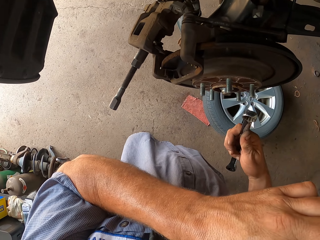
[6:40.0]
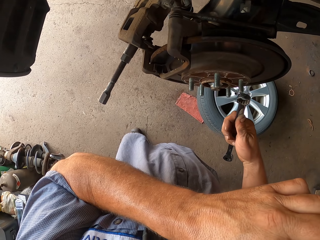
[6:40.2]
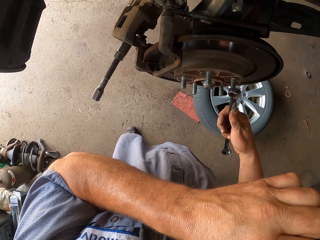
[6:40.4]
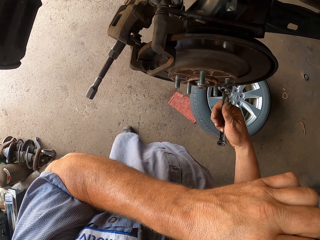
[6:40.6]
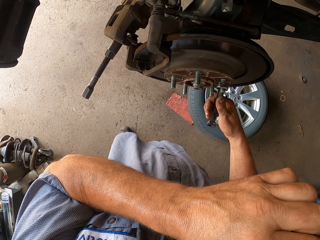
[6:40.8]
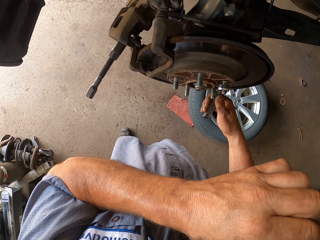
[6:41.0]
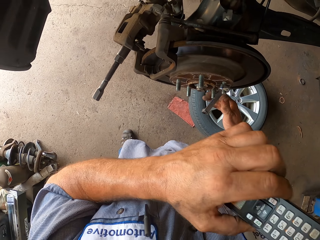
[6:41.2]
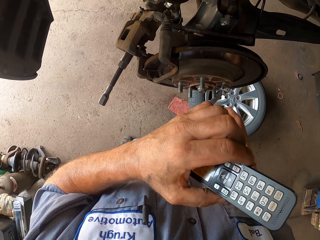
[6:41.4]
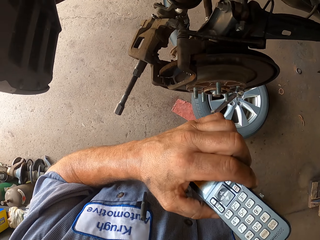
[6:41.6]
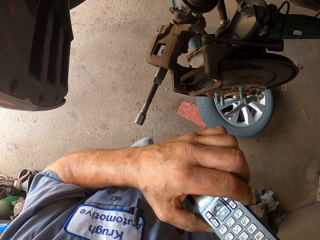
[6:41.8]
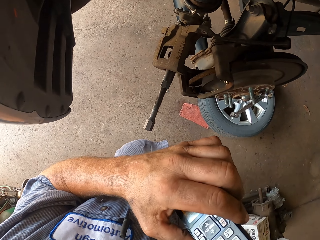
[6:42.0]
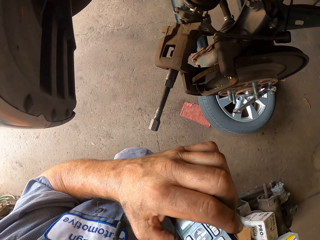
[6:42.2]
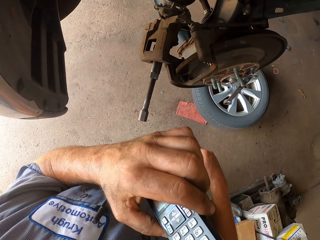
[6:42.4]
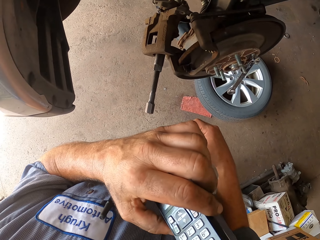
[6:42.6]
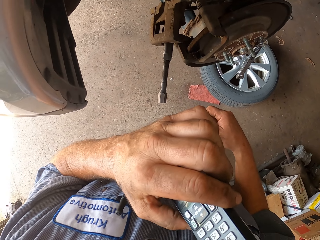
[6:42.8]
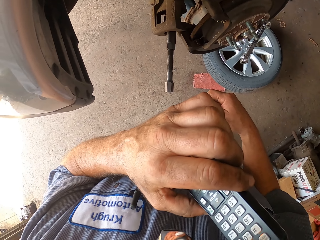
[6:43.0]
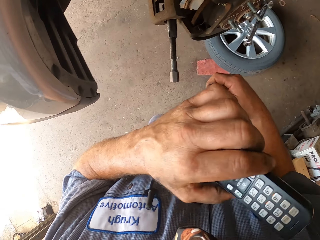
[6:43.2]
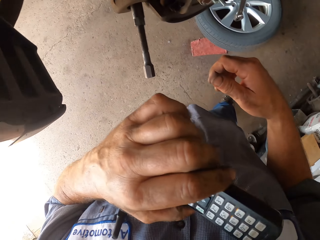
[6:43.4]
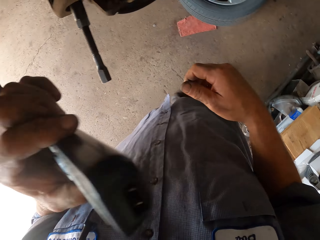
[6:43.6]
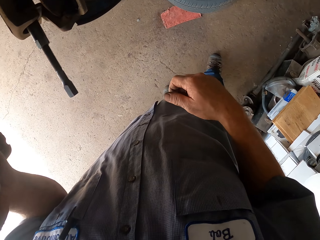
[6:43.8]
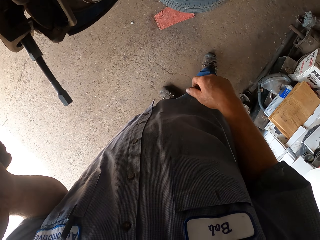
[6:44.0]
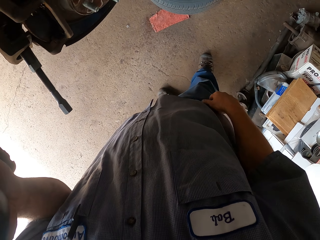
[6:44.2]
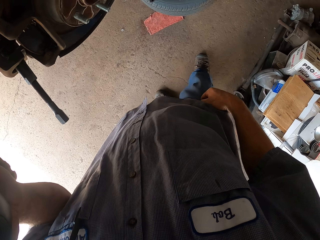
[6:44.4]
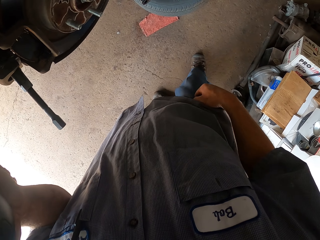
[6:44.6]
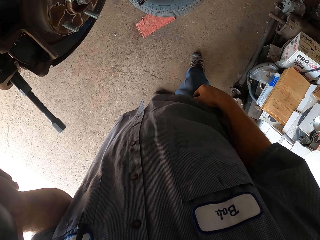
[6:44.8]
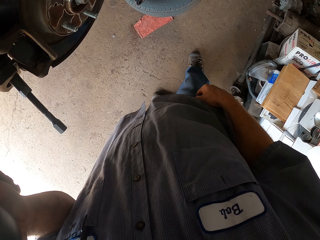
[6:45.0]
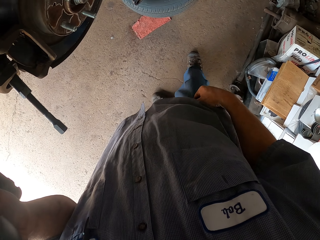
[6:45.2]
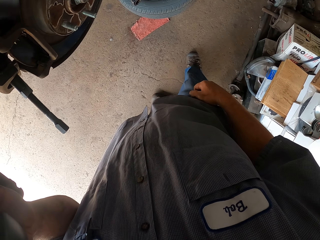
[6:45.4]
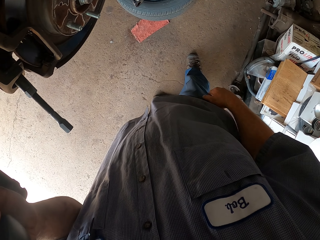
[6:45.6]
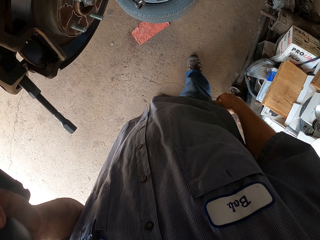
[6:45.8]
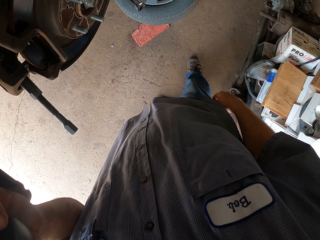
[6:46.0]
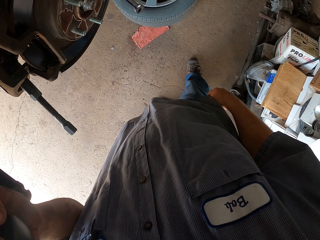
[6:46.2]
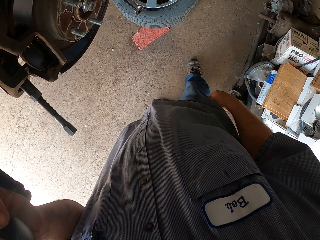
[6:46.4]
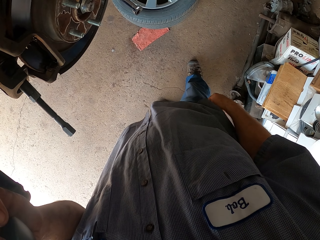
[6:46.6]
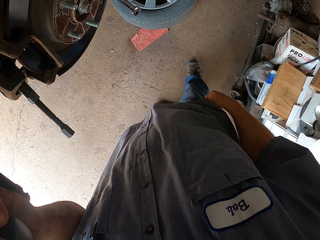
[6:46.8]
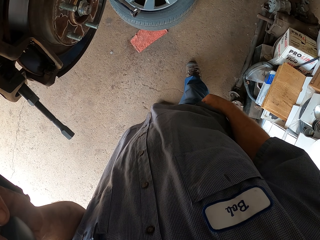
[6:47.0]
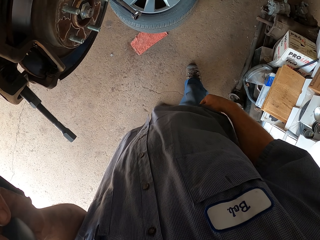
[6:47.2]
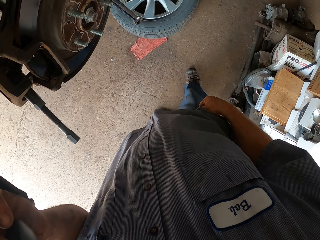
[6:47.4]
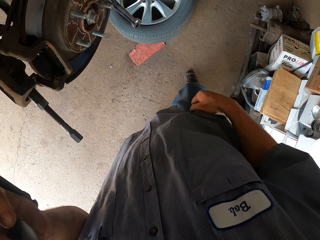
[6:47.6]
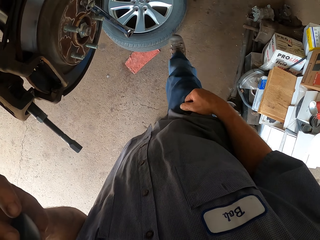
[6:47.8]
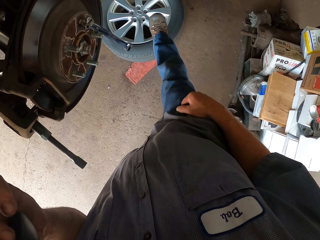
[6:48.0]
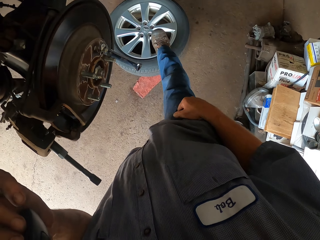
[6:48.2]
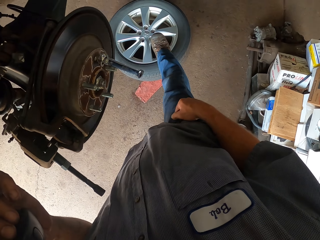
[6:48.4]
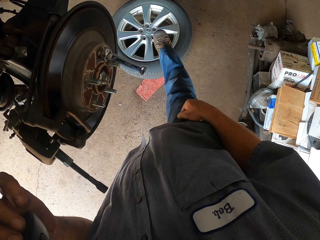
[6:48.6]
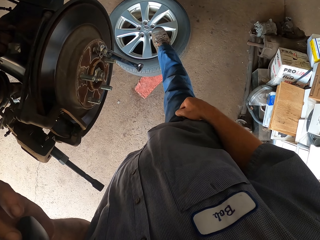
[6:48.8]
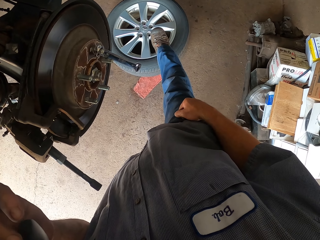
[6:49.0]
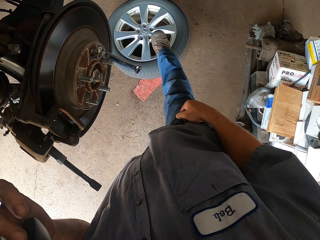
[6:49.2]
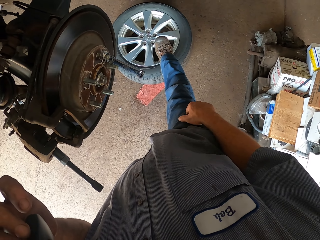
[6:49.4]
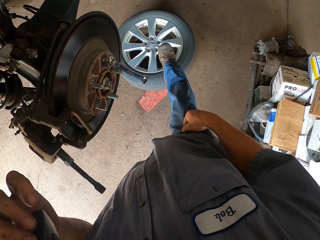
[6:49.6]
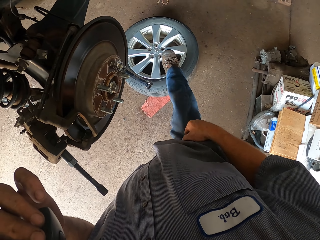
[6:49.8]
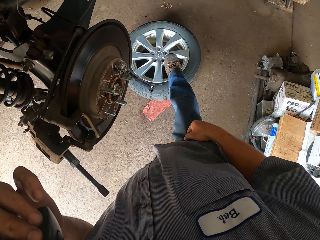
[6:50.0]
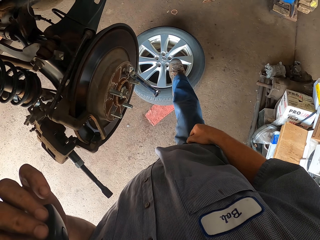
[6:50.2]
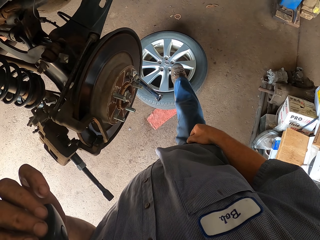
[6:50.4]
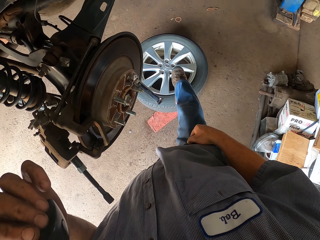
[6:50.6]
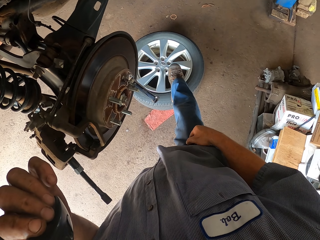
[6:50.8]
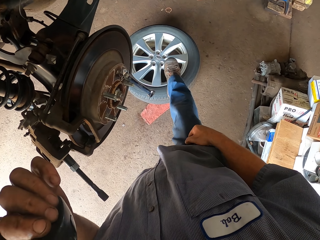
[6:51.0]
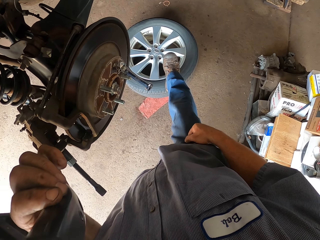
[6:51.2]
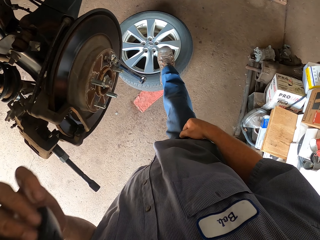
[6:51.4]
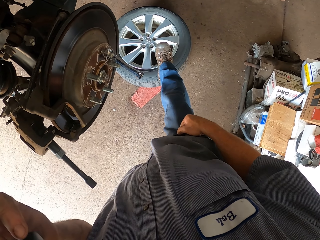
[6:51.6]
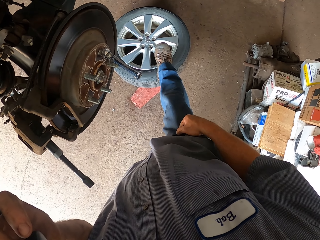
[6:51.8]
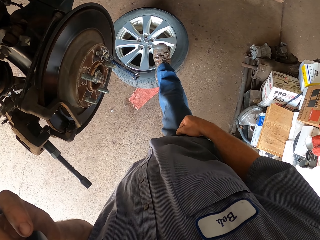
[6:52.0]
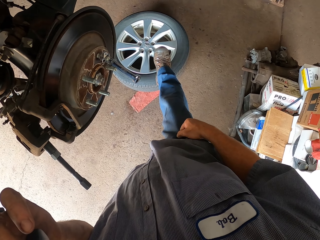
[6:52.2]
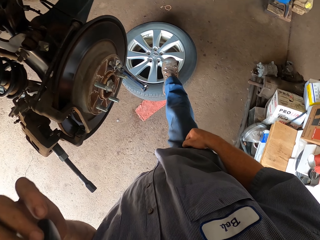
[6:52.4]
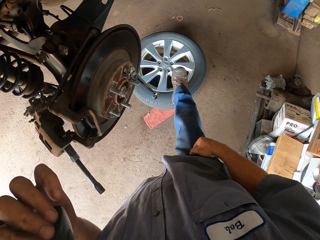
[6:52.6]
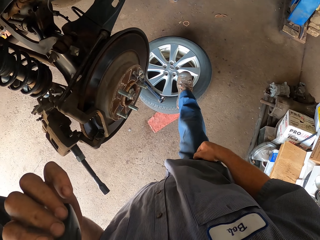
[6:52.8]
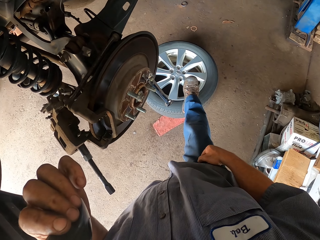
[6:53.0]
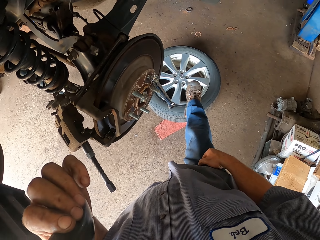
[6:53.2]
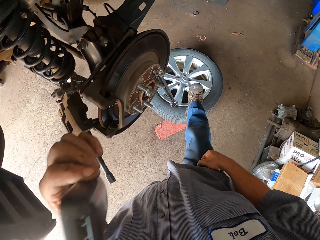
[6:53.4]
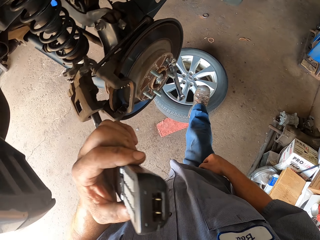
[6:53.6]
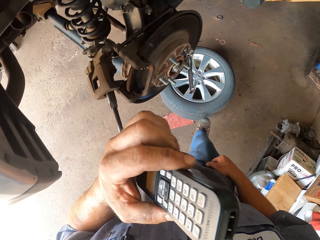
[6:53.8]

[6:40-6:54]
The camera wearer puts the spanner on the hub wheel. They scratch the leg, move the leg and place the leg on the tire.

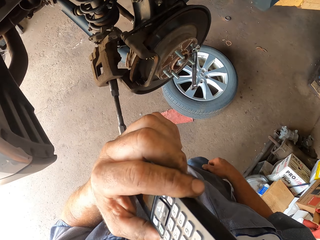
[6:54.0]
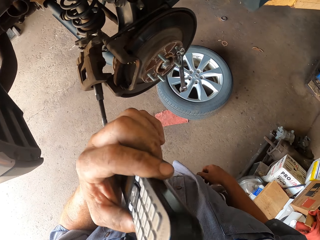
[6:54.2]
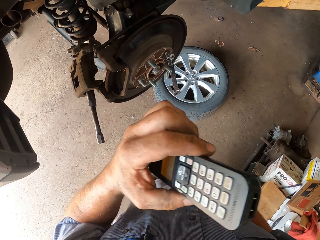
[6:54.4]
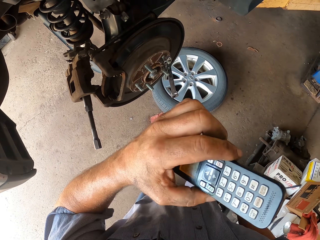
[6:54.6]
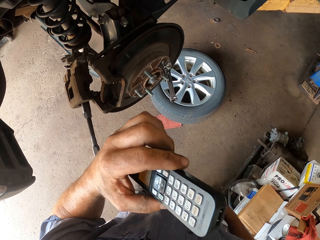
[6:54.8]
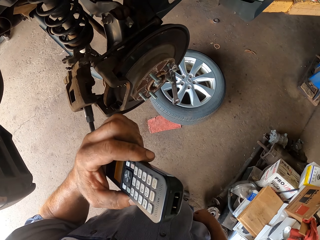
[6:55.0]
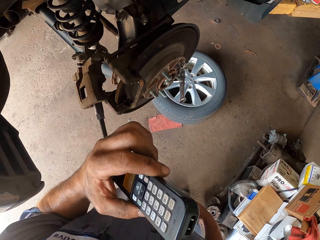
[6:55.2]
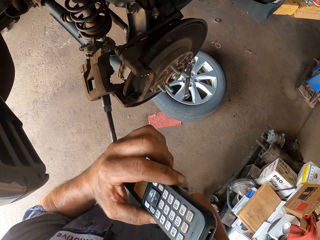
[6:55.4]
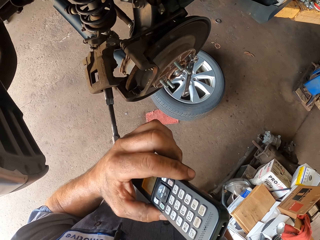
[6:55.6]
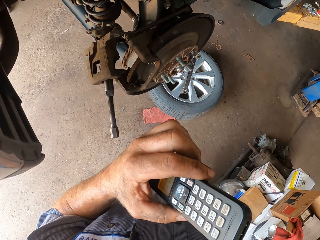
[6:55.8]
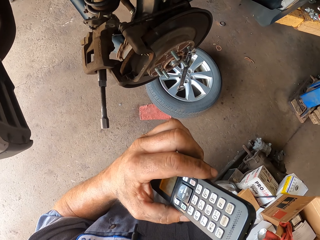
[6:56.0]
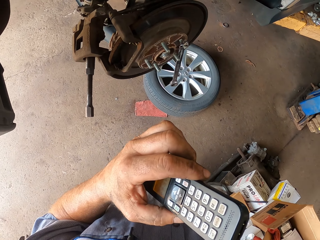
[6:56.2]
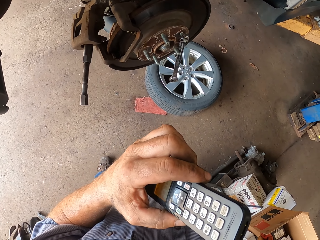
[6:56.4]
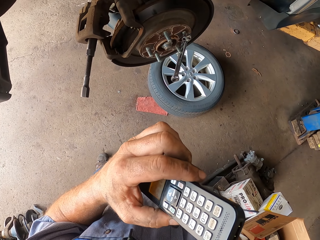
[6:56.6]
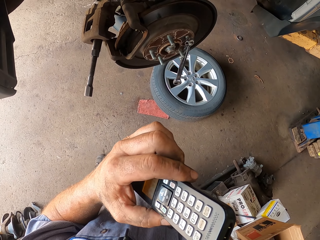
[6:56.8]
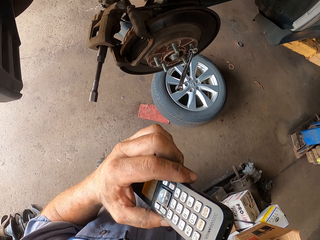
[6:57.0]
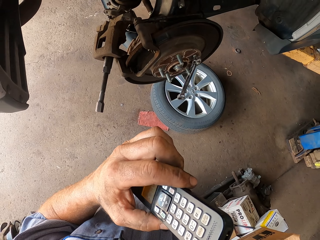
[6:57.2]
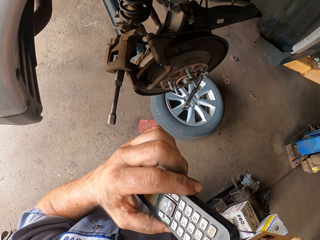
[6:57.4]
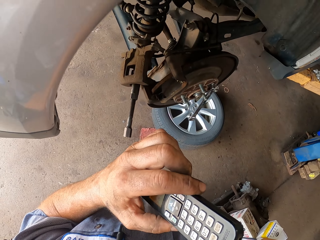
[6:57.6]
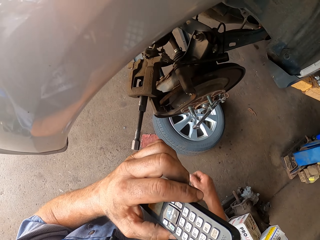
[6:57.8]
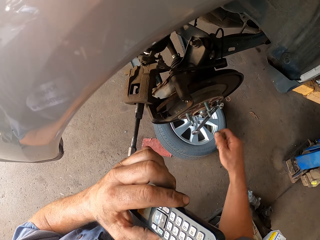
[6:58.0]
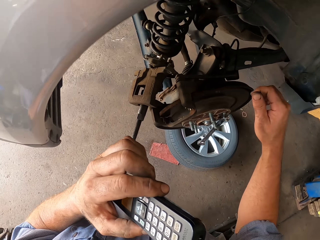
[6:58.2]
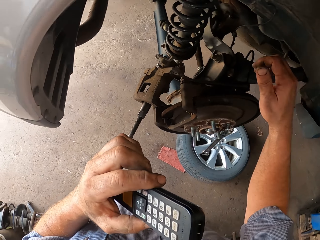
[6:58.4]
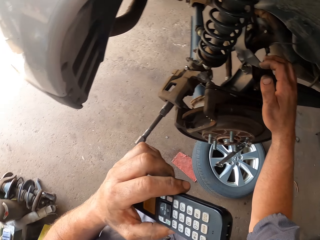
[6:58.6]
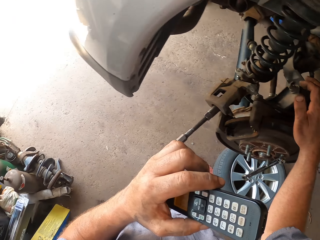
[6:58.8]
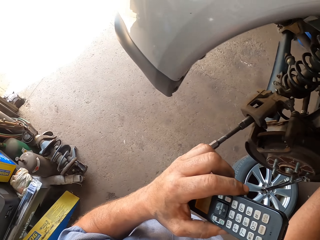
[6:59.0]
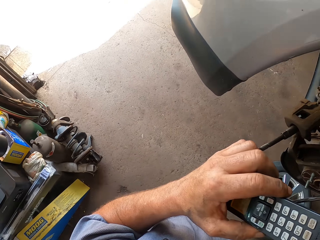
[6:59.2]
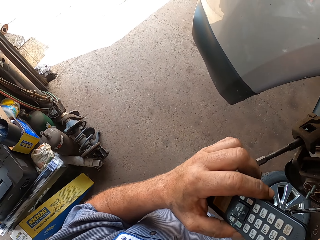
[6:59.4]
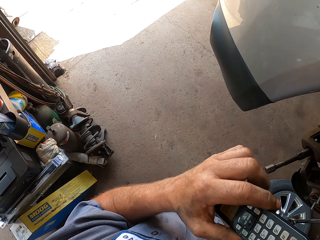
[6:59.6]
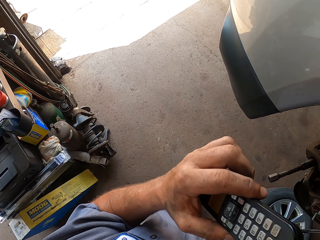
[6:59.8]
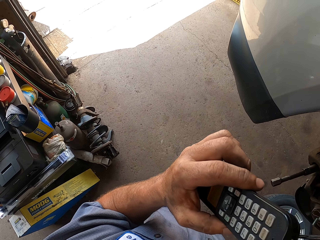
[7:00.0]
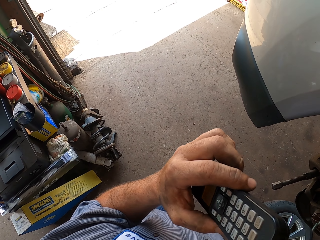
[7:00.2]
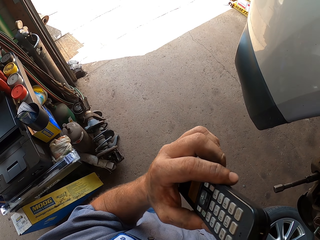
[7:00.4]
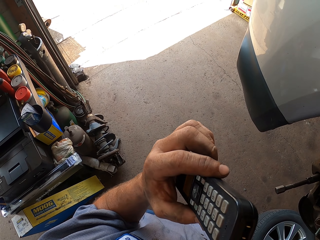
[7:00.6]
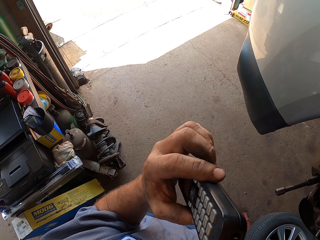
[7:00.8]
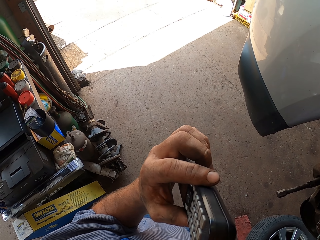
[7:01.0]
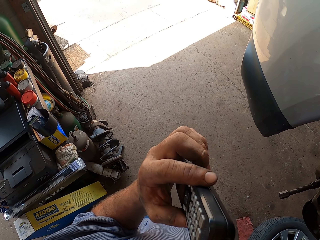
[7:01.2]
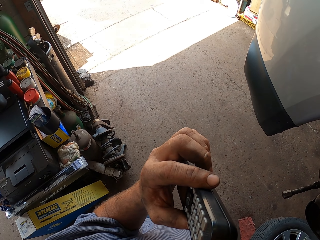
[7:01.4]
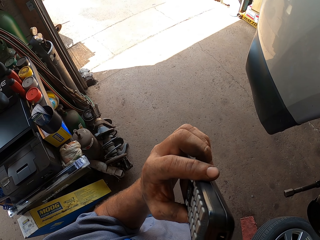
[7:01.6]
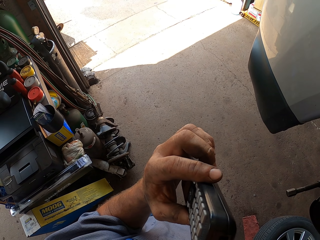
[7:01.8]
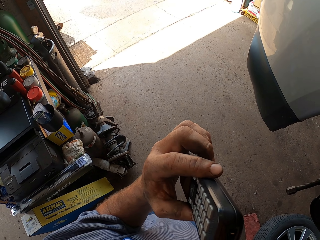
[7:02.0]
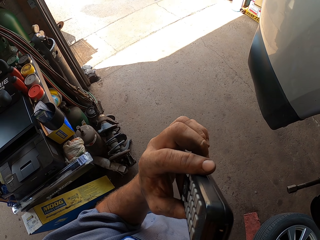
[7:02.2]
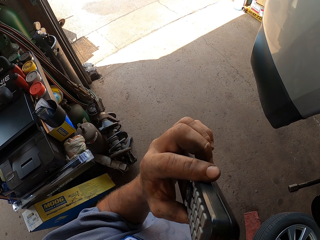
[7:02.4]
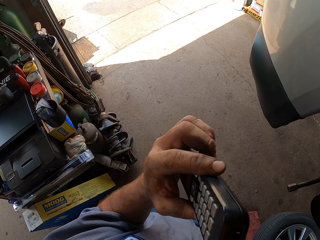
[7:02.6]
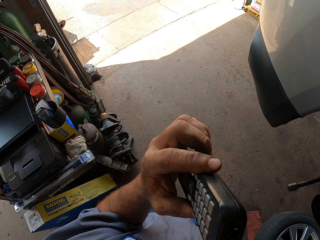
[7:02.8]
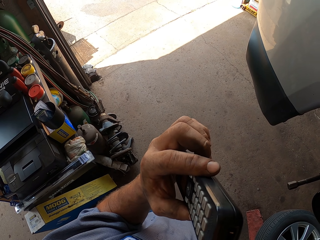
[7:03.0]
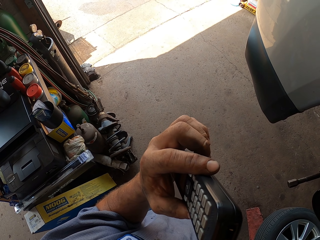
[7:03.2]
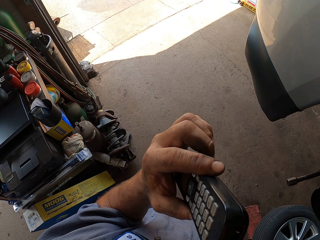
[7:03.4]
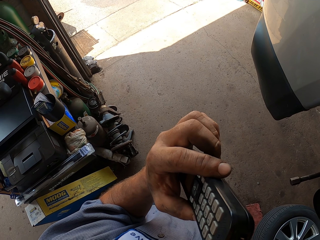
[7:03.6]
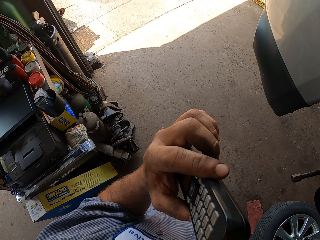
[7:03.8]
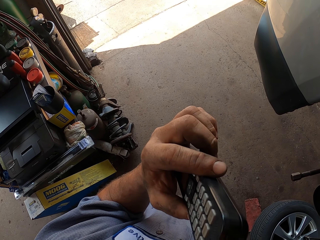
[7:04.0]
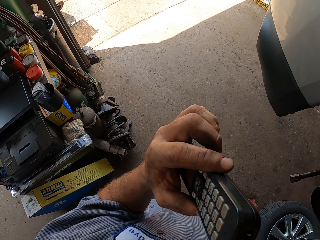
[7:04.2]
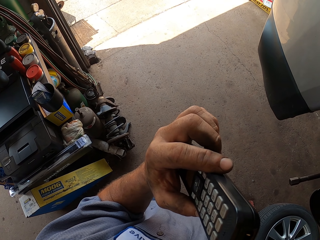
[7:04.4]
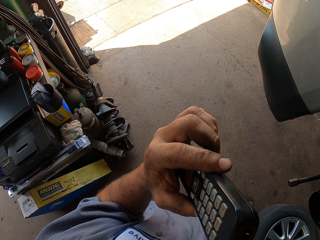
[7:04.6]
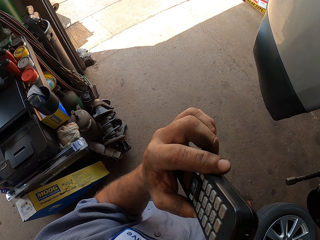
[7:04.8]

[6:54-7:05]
The camera wearer touches the phone. They move the hand.
